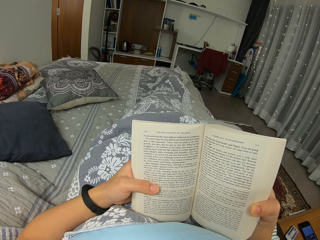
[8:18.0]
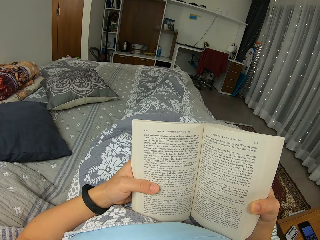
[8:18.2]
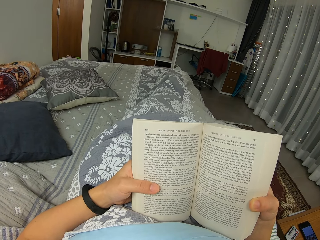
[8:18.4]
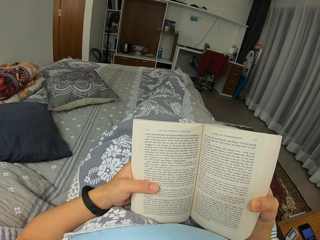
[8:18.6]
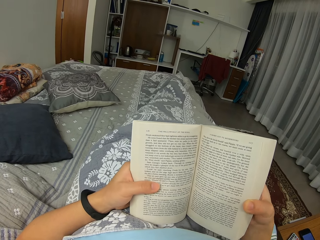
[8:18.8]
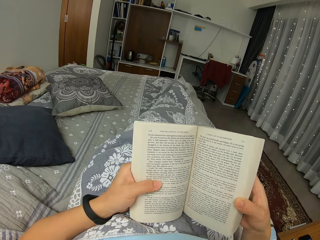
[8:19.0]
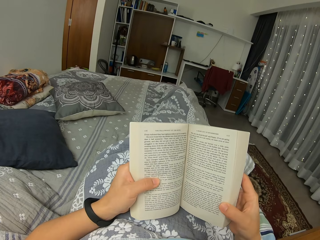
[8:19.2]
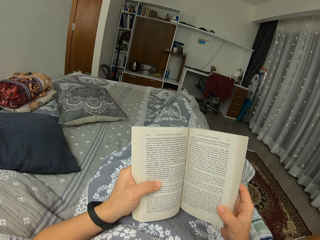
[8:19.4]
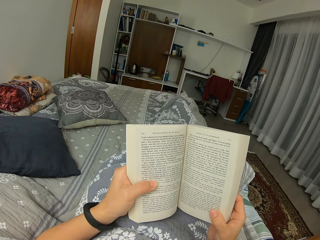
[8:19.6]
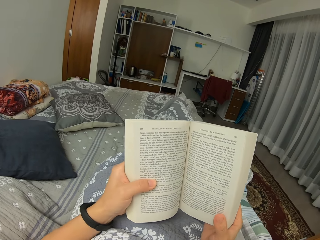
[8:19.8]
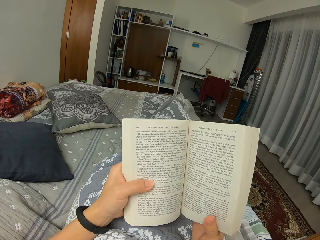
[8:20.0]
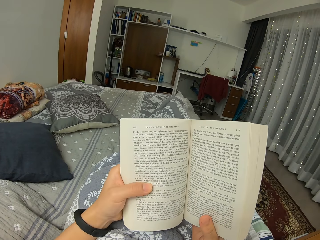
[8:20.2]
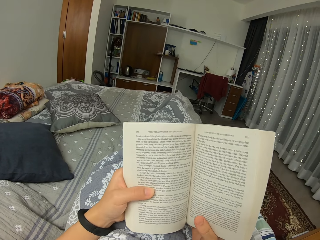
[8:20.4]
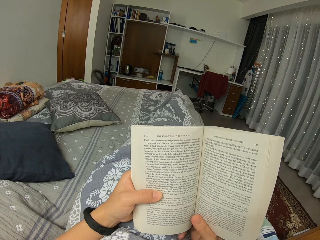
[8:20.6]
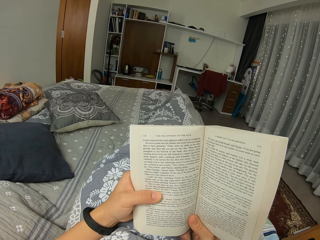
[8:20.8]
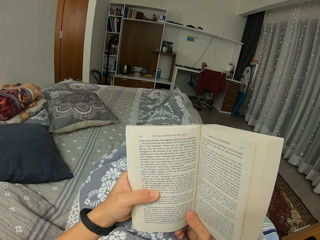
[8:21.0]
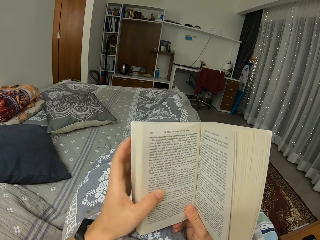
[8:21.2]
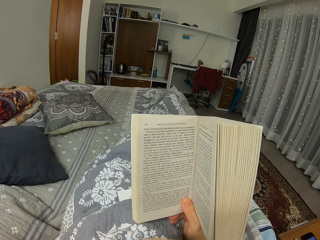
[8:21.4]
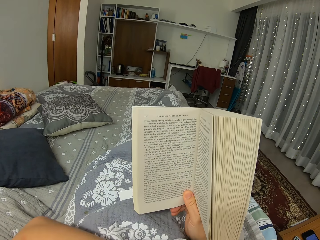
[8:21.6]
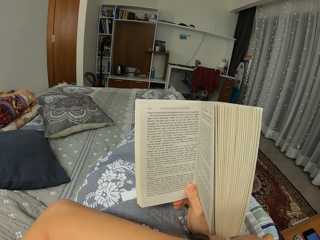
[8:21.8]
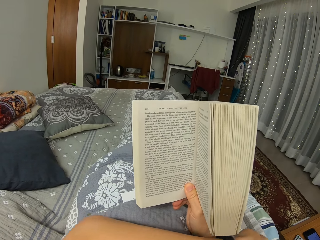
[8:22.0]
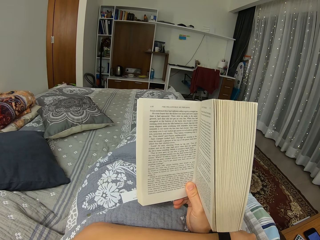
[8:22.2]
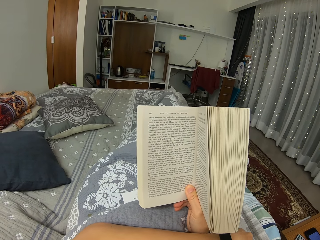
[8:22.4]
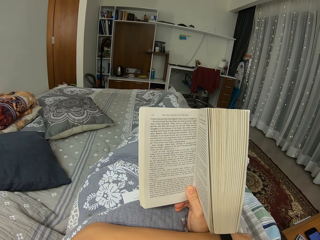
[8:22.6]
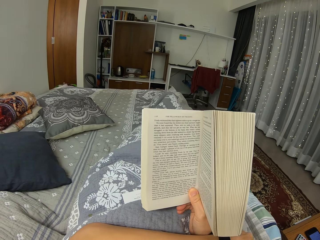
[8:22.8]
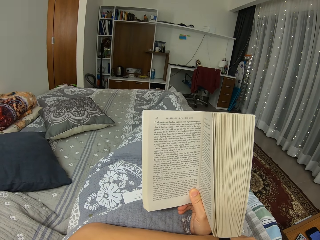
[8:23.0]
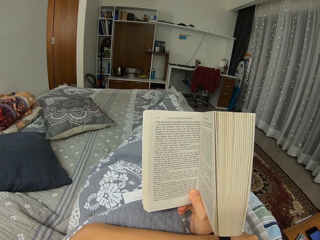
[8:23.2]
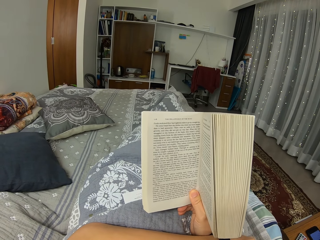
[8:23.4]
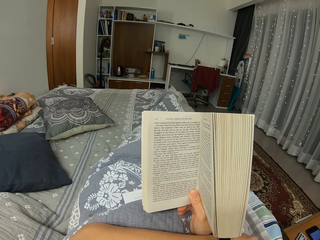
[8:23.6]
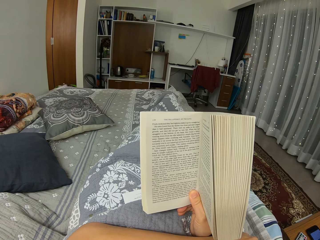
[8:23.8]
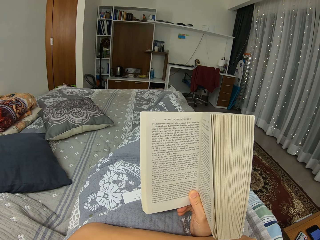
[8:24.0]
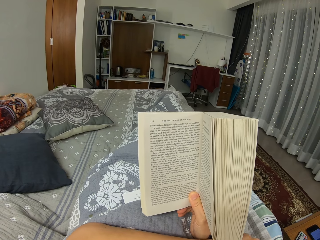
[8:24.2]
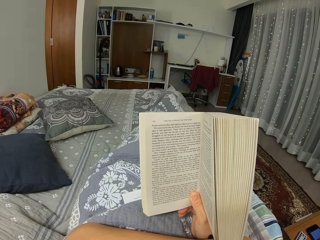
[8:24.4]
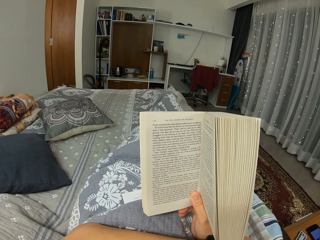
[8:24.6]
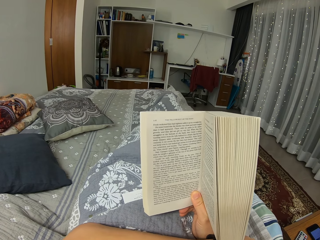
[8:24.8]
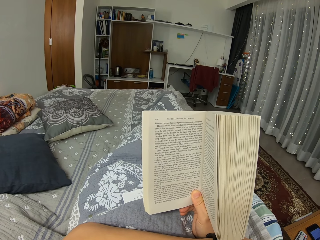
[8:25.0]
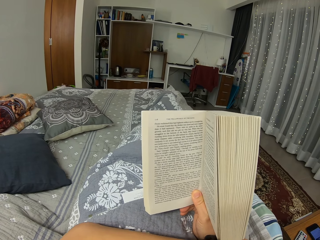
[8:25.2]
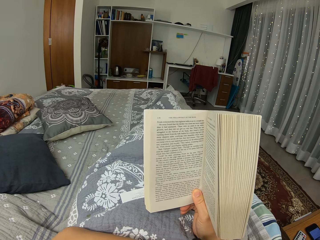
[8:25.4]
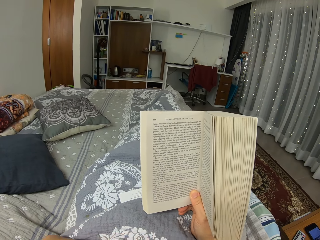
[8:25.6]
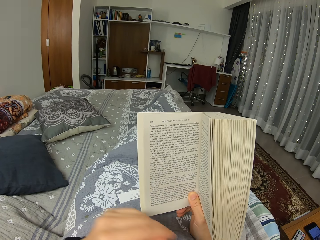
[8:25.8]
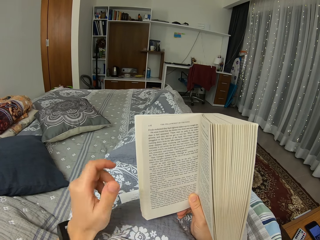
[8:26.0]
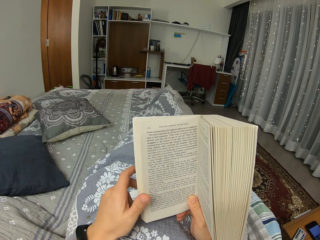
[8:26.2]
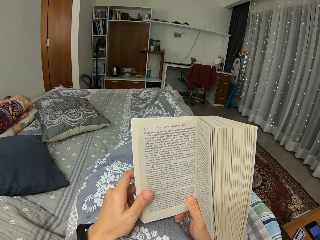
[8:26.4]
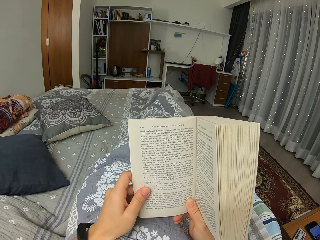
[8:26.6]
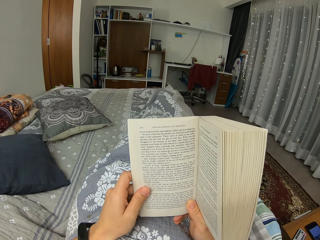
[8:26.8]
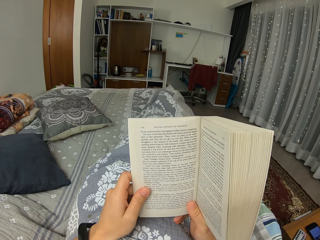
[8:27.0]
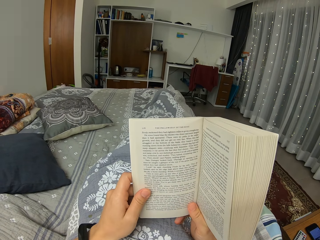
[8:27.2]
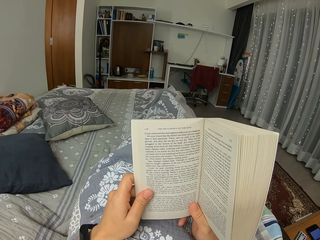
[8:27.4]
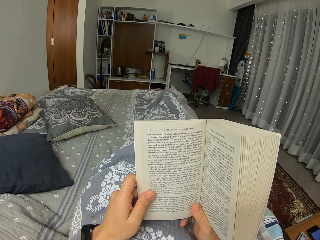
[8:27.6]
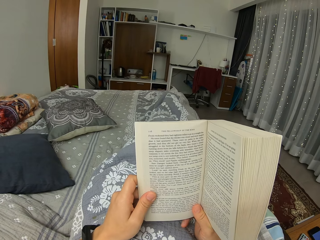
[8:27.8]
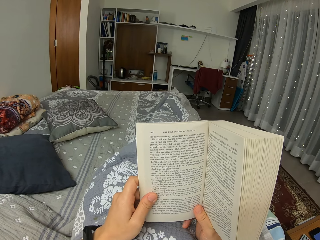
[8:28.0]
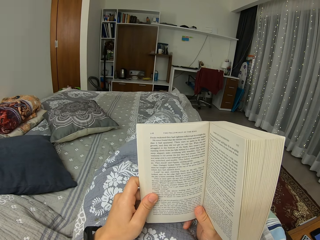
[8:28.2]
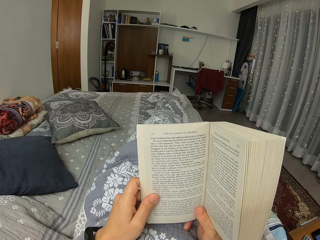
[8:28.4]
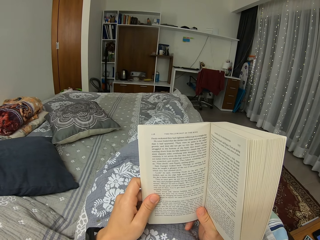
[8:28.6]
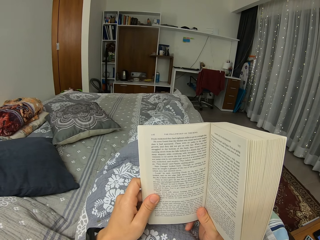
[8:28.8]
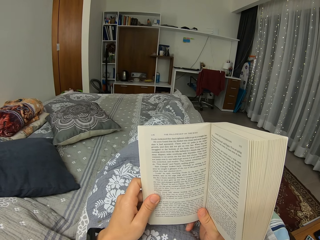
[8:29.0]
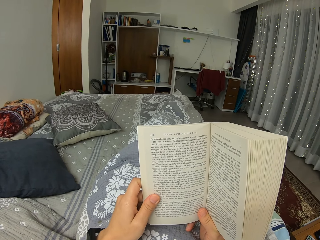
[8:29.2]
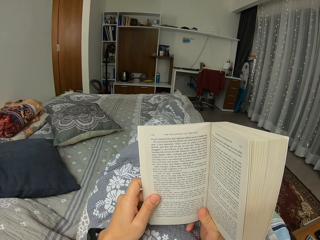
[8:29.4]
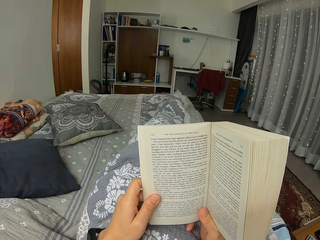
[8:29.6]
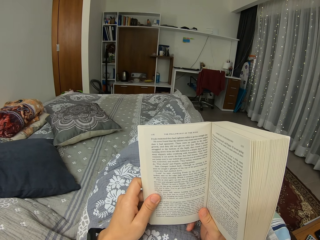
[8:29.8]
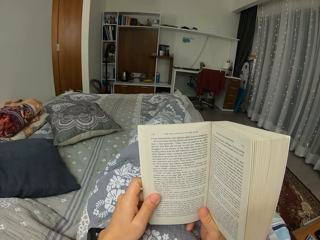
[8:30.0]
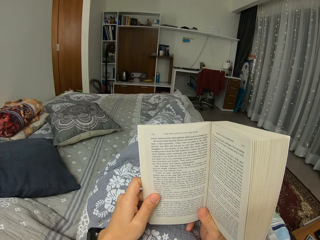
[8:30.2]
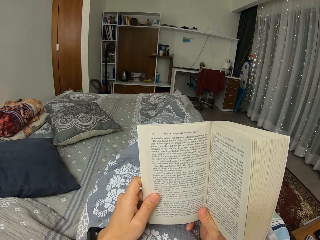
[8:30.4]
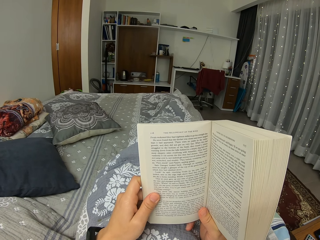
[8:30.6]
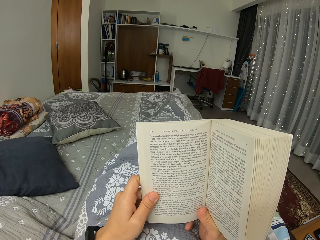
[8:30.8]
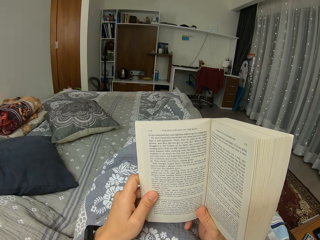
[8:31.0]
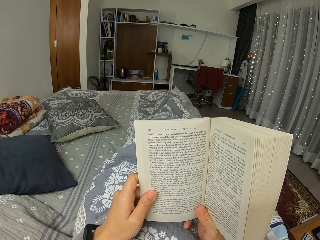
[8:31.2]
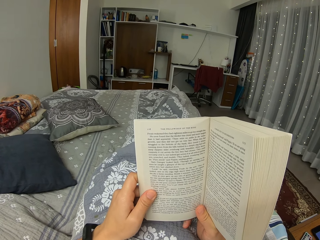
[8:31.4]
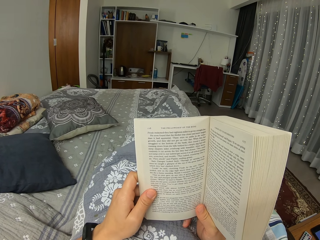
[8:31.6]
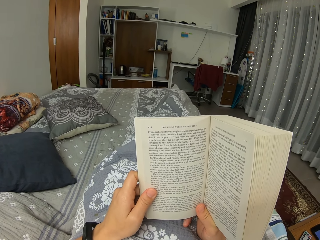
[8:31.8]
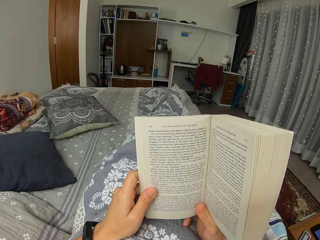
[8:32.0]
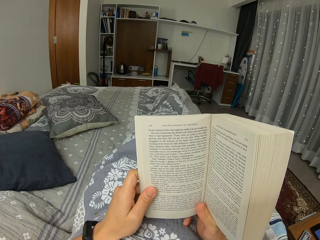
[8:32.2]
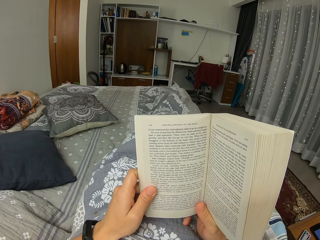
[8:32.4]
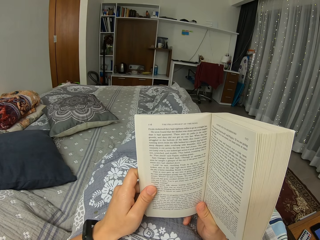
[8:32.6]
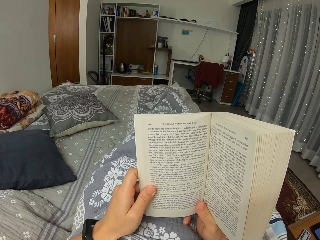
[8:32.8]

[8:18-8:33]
The camera wearer moves arms. They move the arm. They move the hand. They read a book. They move the leg.

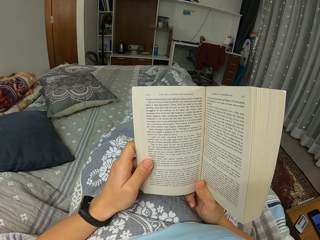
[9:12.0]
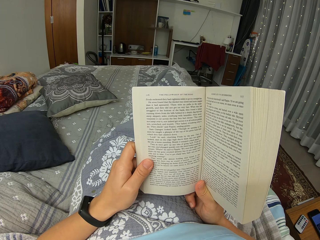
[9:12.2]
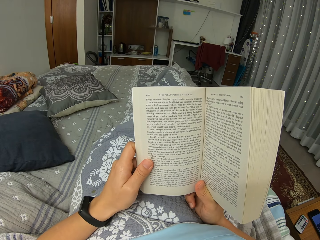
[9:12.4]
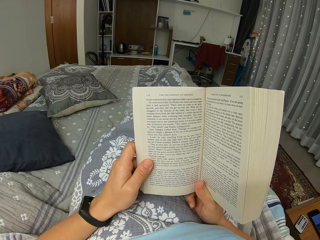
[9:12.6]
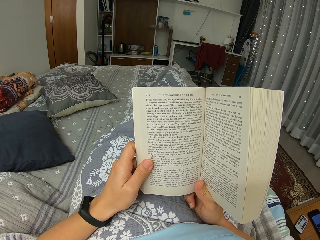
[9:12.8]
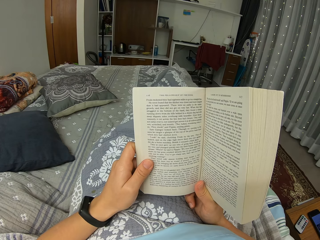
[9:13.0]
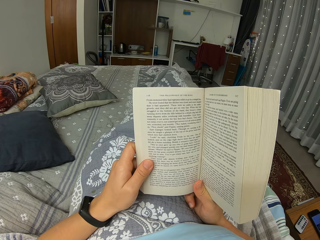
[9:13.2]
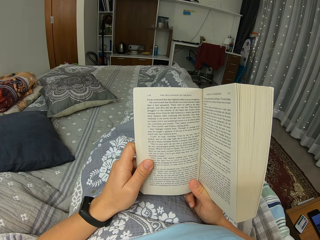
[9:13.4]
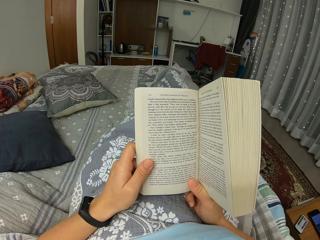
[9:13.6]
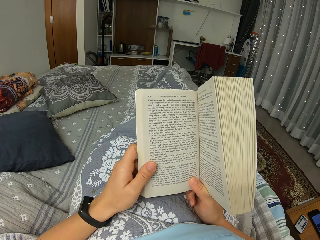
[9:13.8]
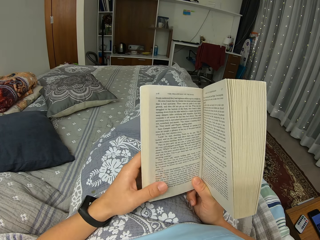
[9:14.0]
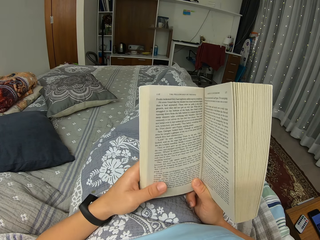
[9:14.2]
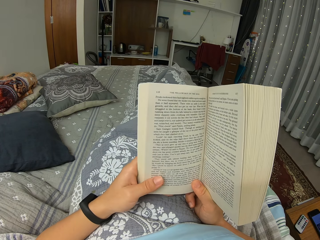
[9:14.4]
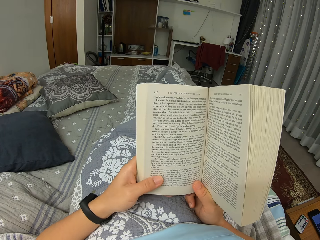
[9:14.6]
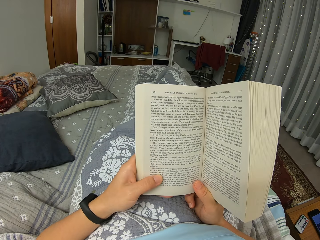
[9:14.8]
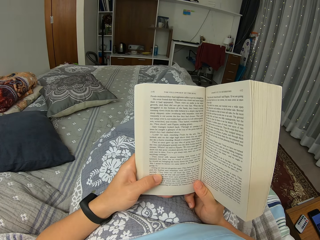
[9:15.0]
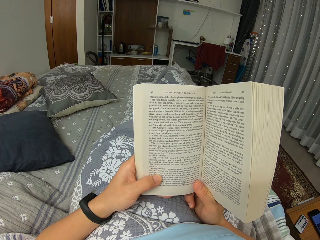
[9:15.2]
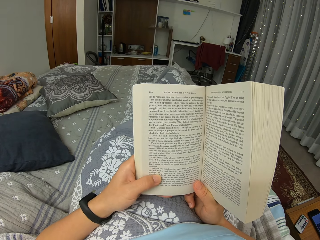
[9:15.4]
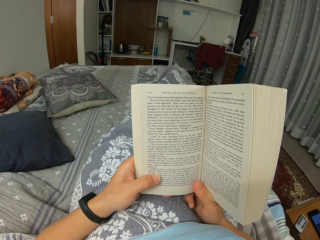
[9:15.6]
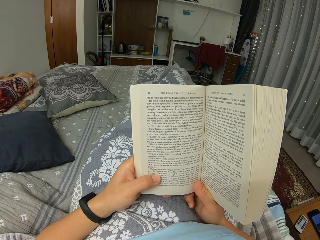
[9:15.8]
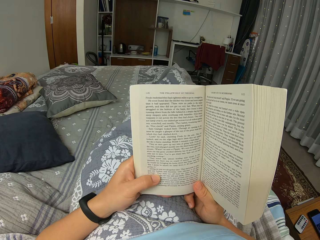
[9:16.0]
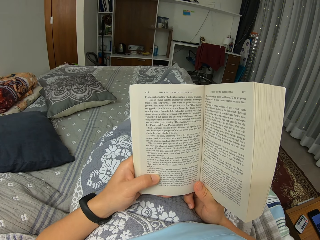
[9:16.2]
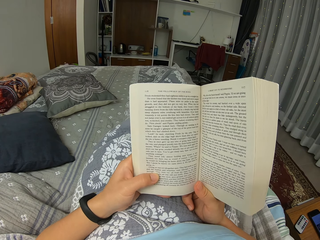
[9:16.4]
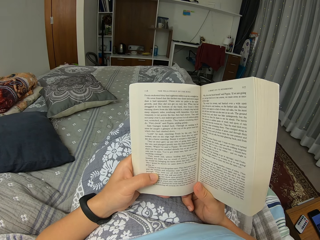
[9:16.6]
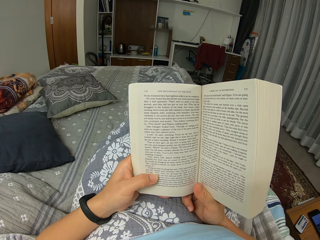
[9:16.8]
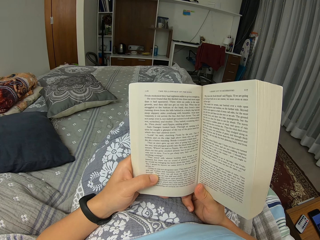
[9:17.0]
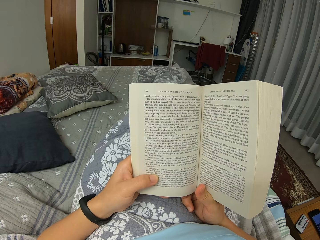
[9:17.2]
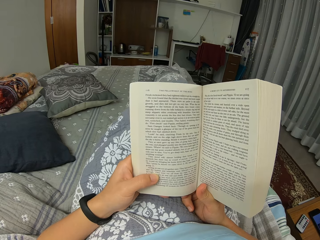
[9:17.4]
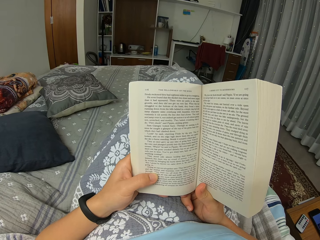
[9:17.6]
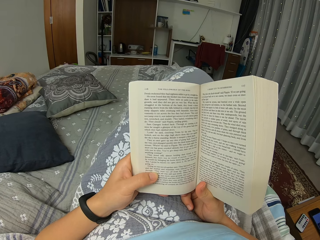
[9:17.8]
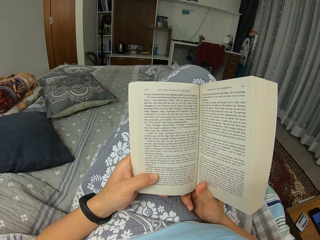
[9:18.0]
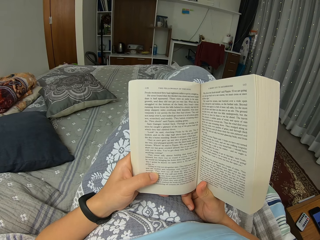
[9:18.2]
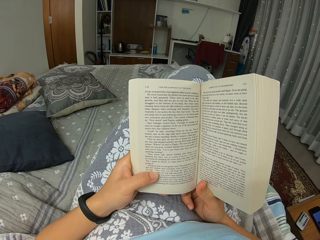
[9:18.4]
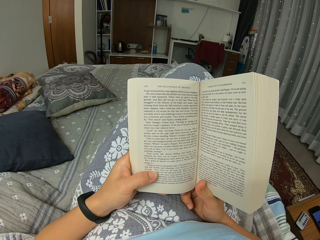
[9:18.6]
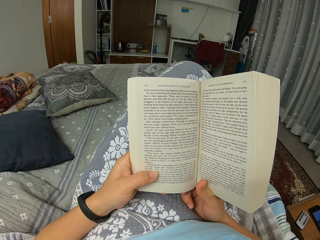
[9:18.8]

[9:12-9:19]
The camera wearer moves the hand. They move the leg.
